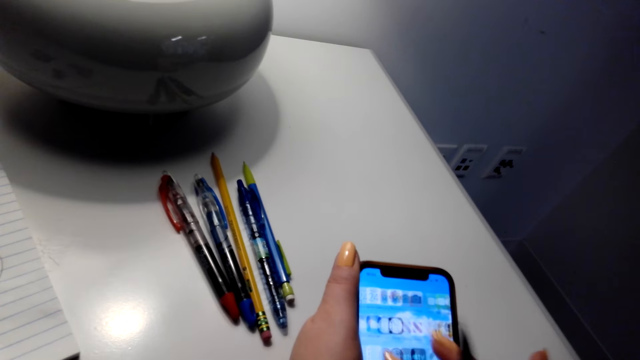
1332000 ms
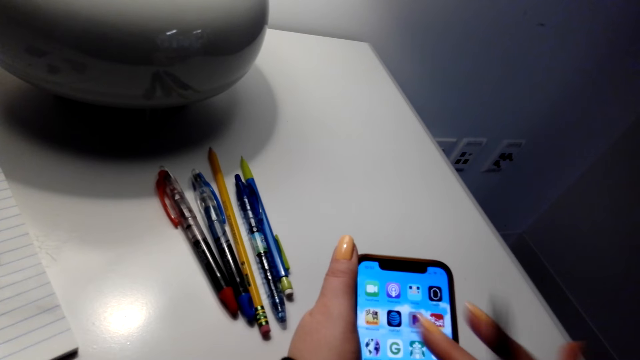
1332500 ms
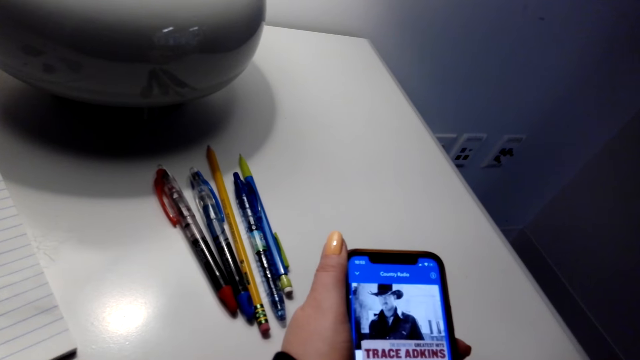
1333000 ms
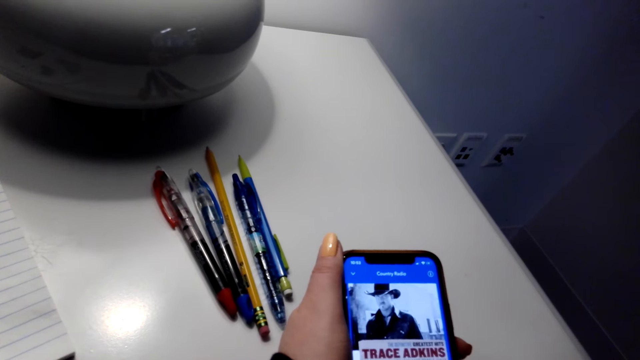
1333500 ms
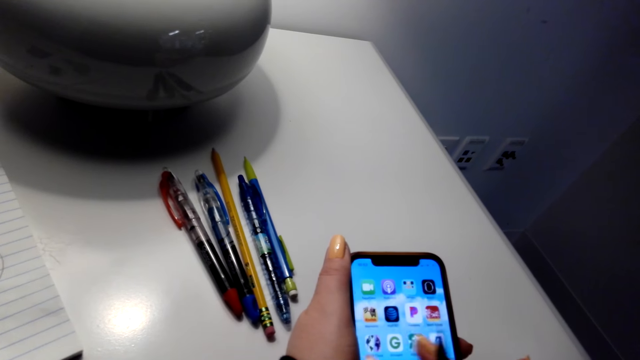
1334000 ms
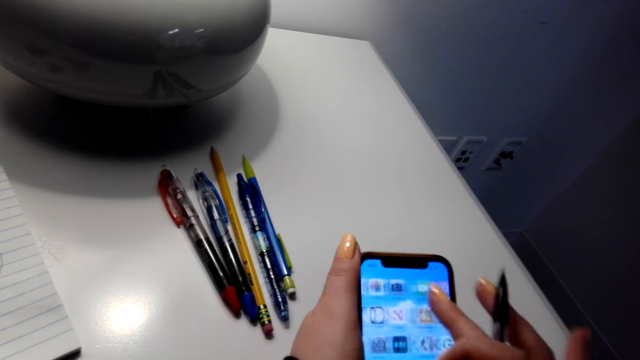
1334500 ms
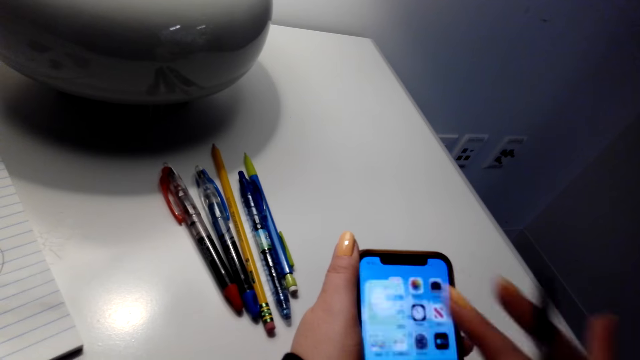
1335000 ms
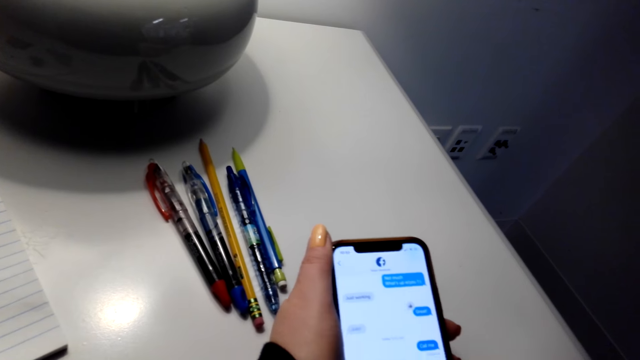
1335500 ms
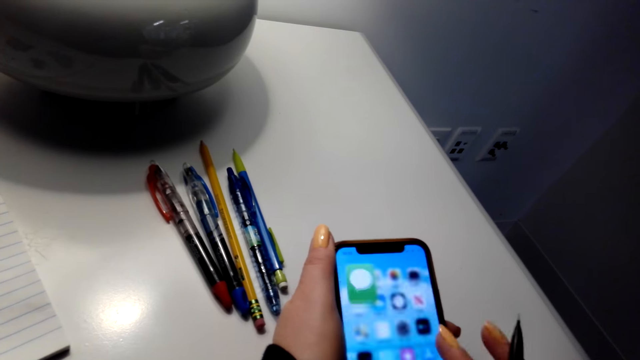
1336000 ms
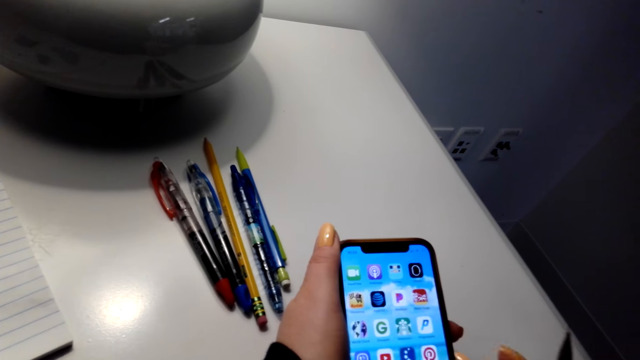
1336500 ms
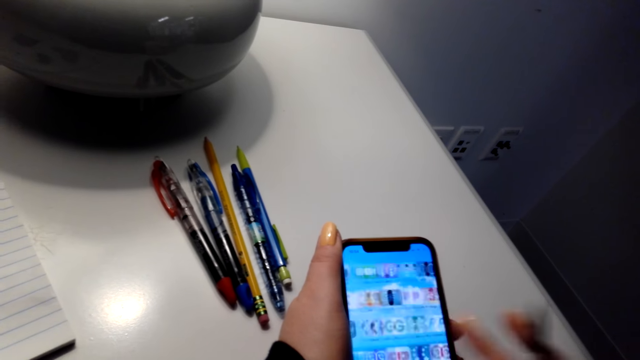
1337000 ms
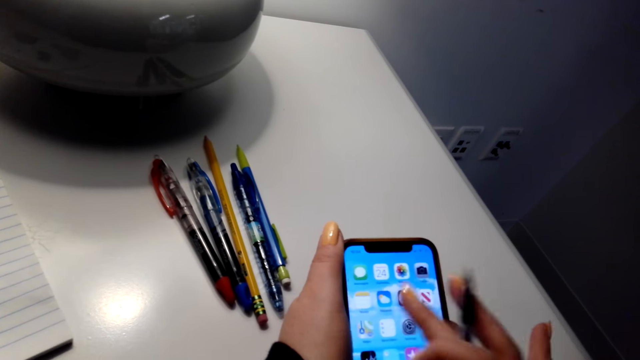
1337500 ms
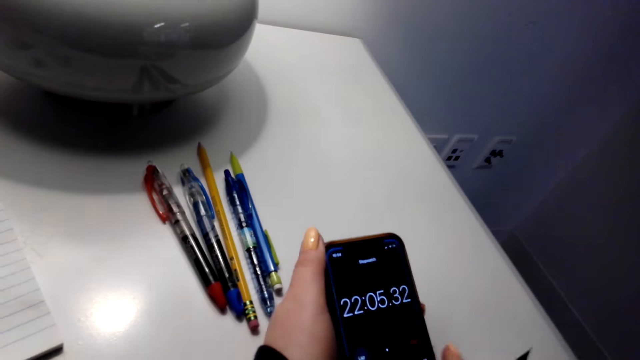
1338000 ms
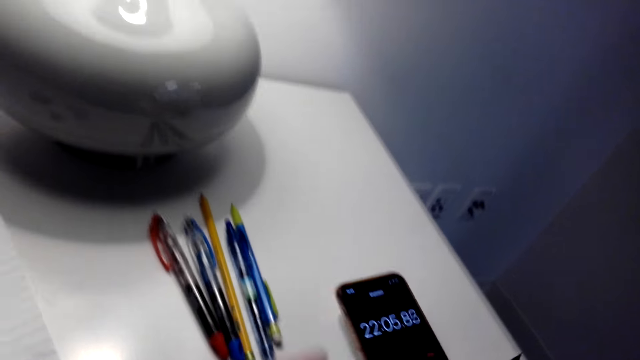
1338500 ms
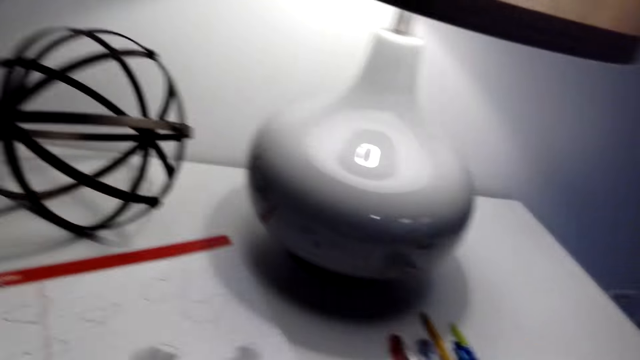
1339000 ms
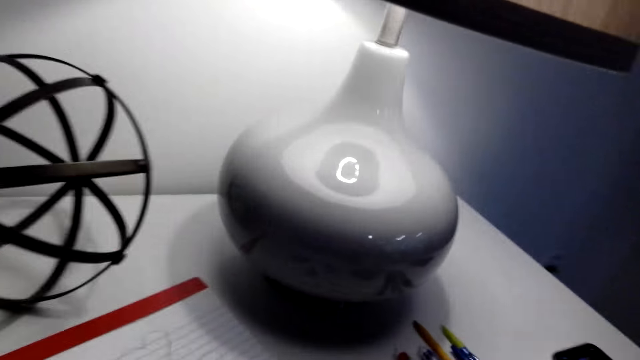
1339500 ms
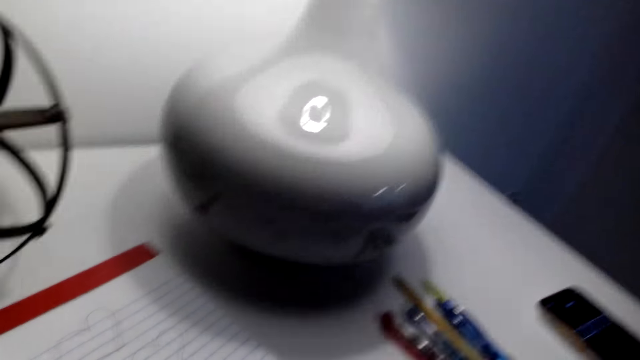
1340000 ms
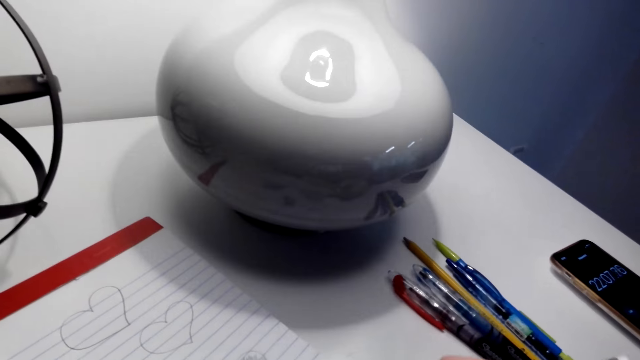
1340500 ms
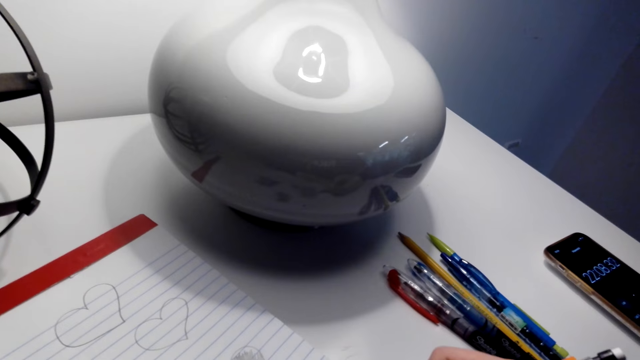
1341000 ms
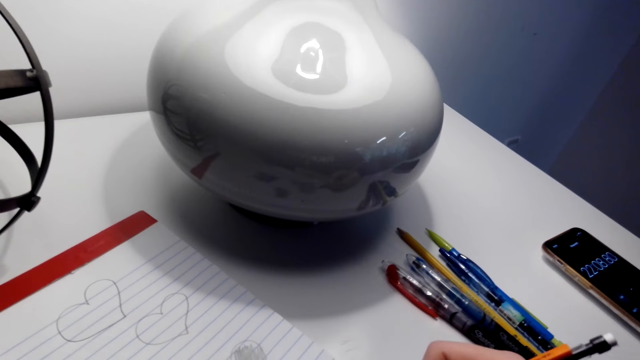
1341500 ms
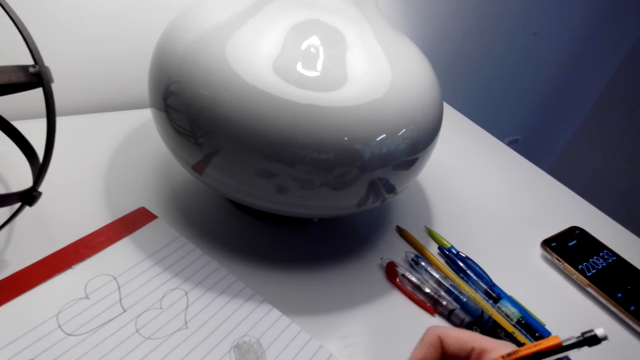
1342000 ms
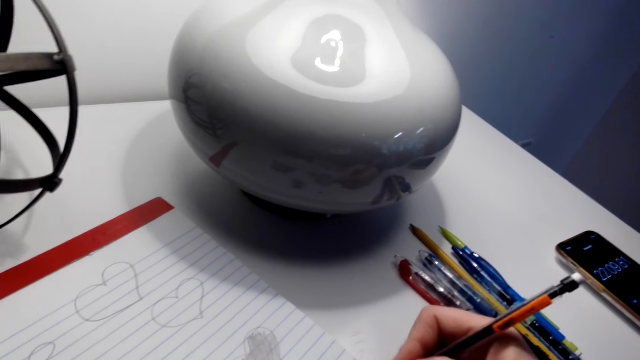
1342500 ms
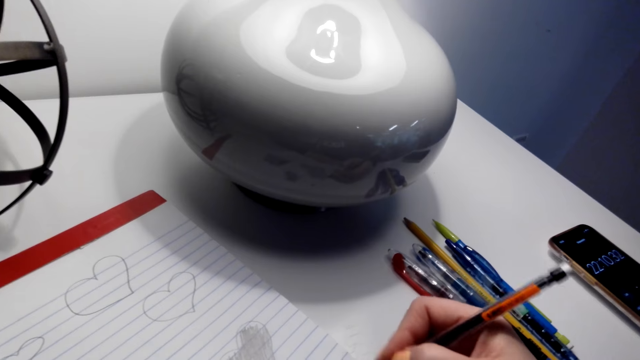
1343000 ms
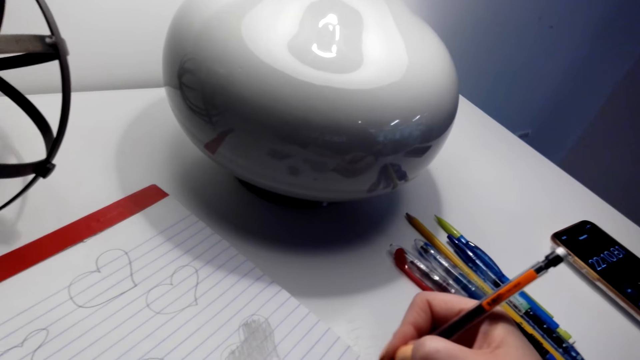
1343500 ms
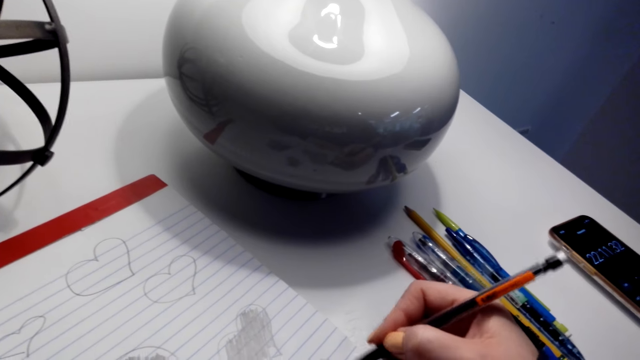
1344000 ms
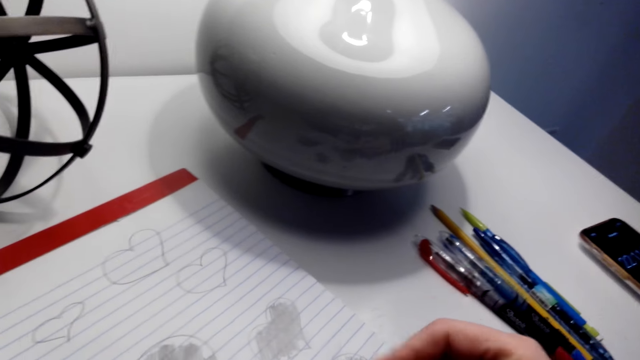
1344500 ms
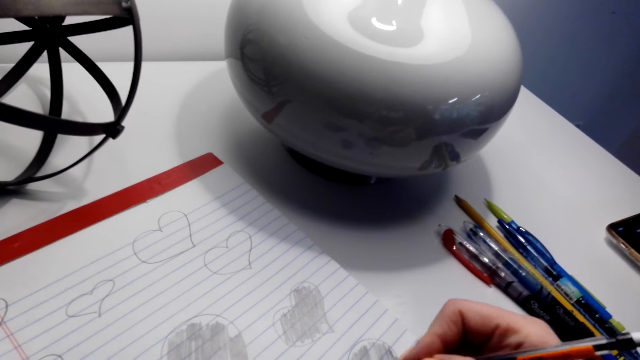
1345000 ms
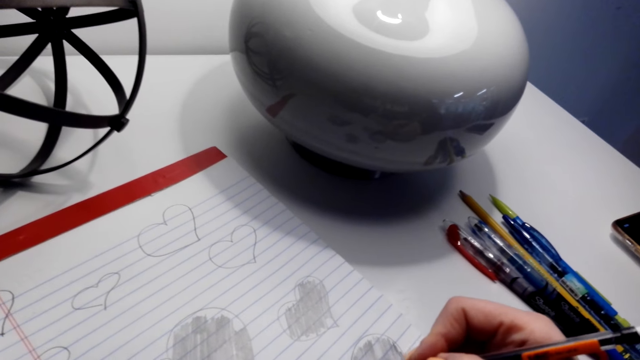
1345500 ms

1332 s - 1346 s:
The camera wearer puts his phone on the table. He paints the love shape image on the book with a pencil.

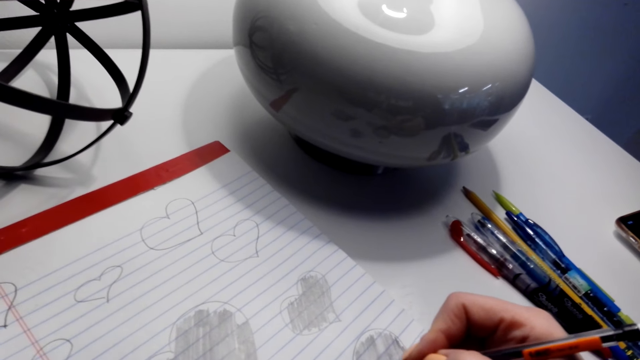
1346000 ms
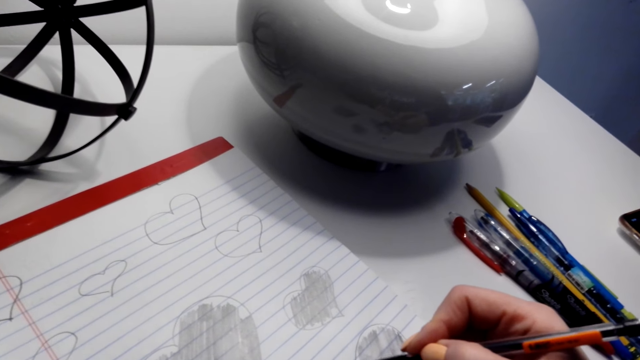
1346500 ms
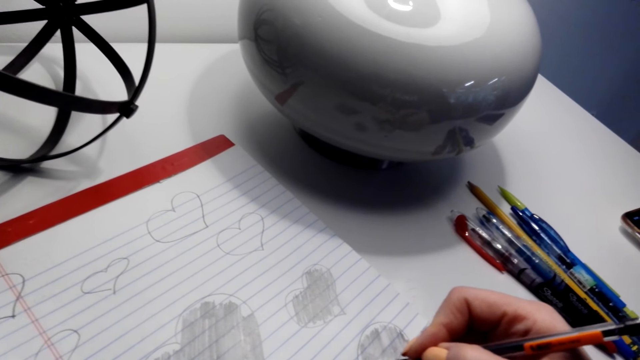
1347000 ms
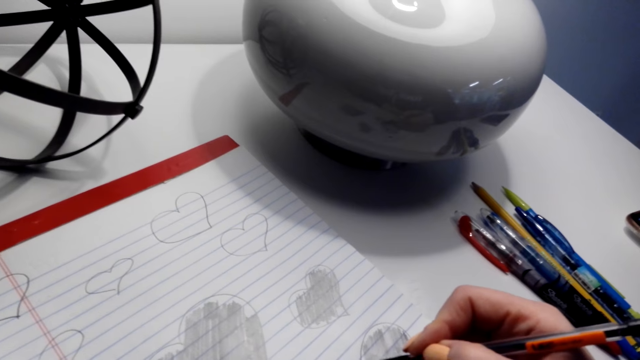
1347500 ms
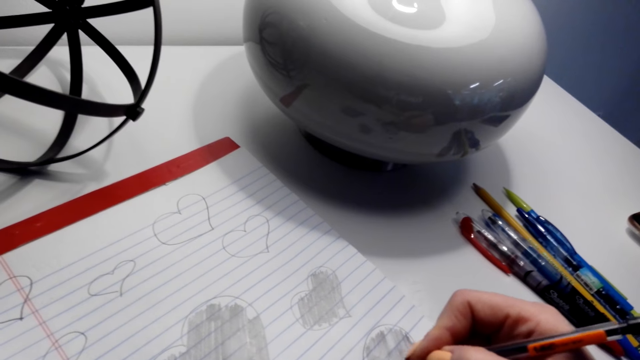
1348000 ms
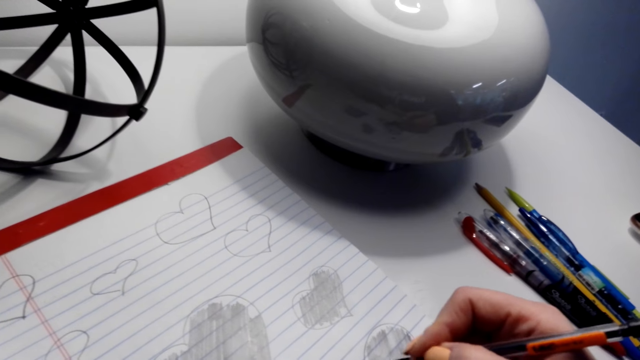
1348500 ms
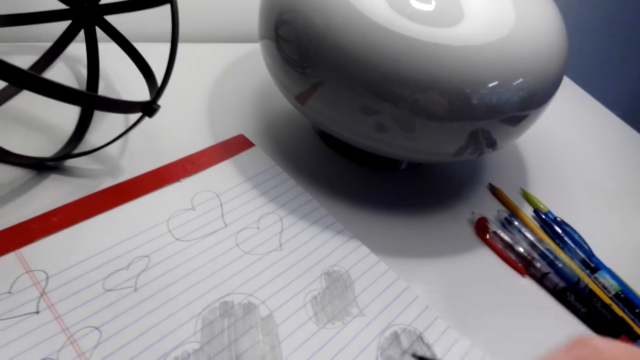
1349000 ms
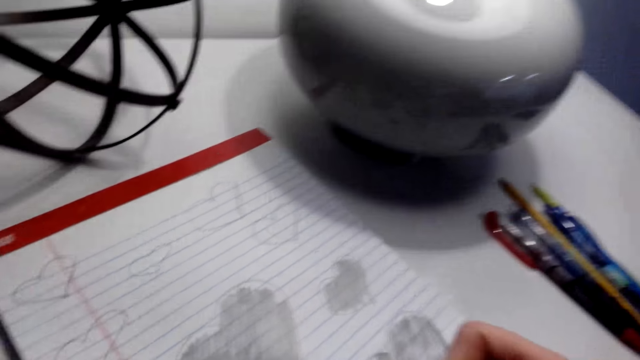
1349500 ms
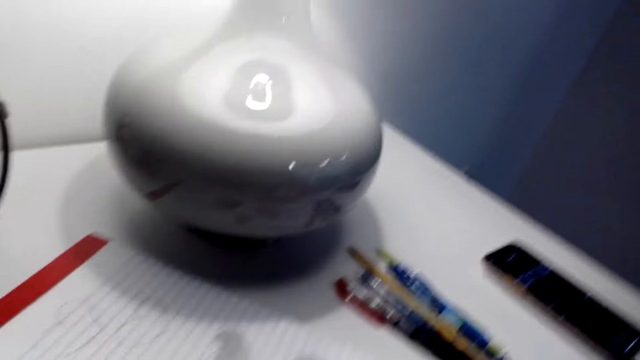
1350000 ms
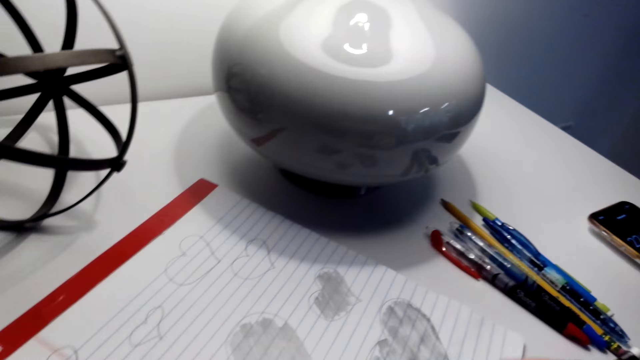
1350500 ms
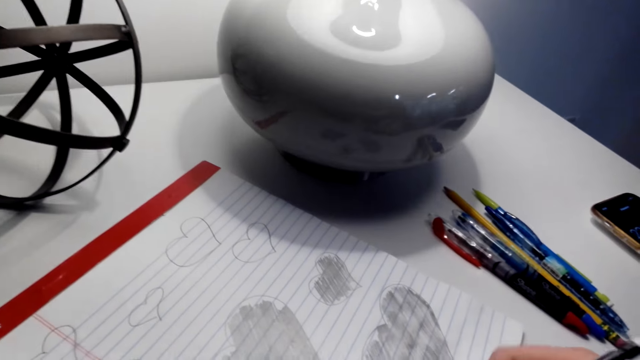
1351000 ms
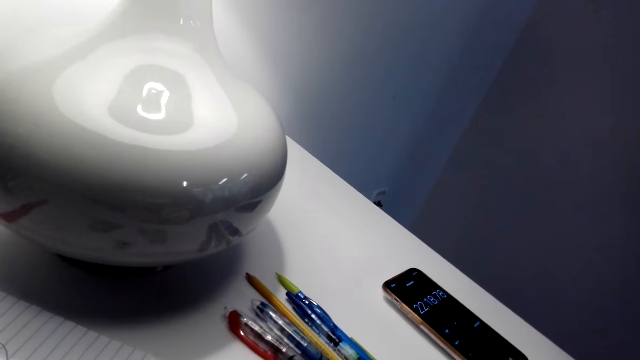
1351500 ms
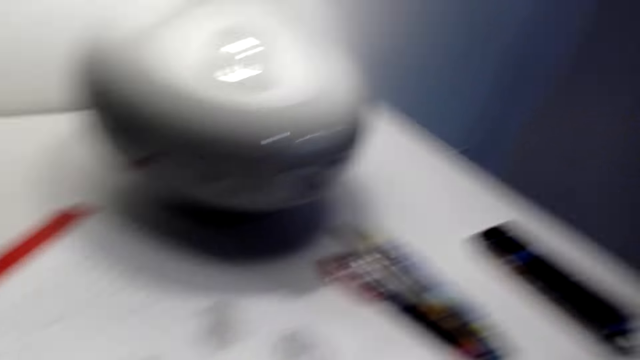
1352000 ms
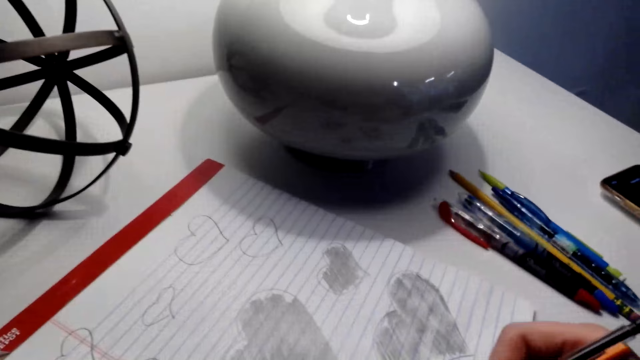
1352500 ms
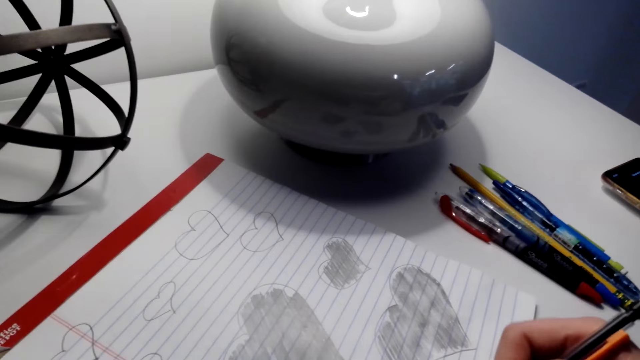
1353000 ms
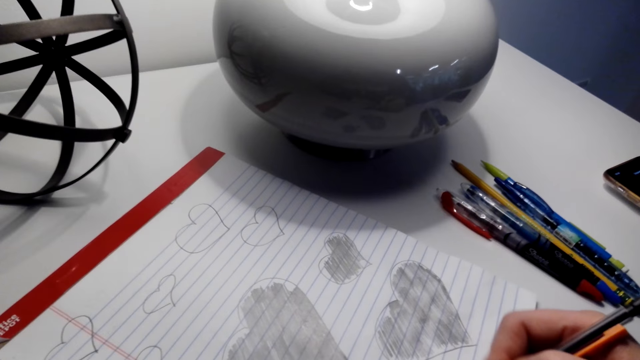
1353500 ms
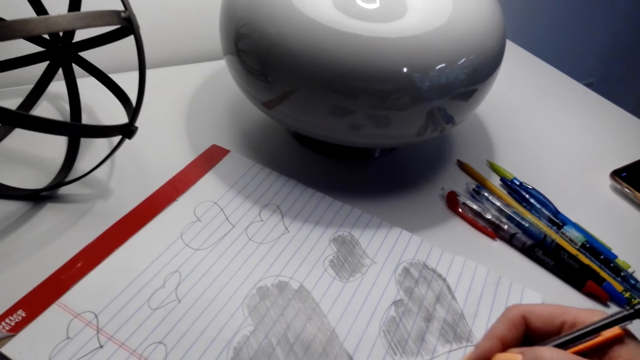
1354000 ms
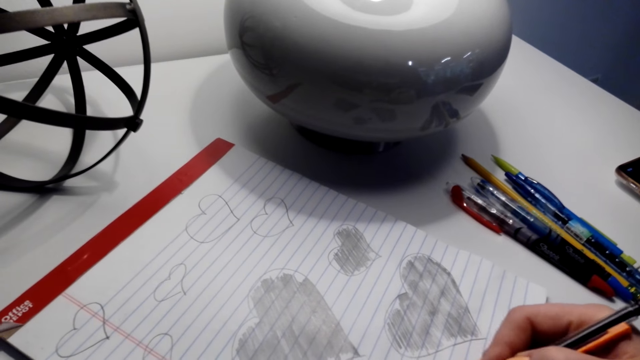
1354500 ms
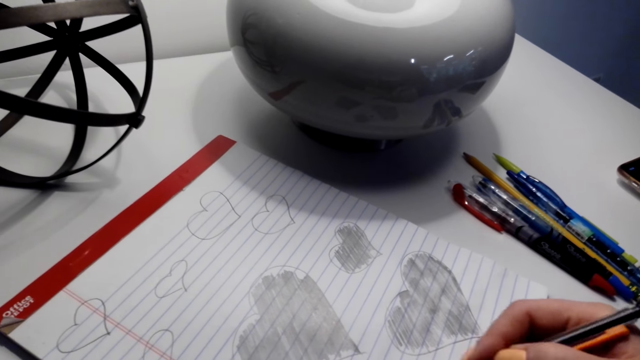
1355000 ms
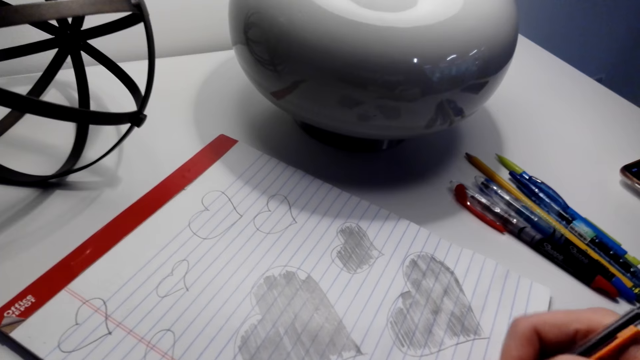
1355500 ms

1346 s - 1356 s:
The camera wearer moves the book on the table. He paints the love shape image on the book with a pencil.
